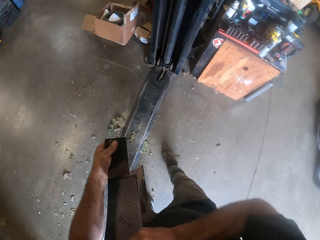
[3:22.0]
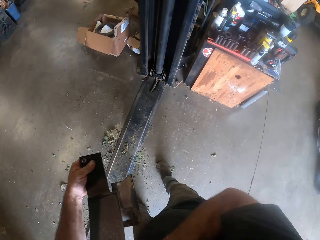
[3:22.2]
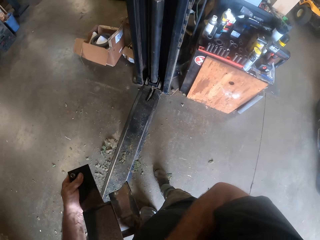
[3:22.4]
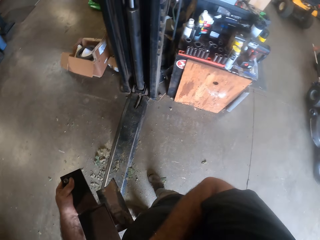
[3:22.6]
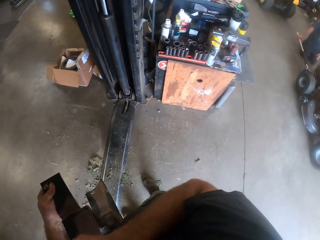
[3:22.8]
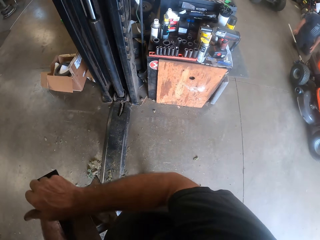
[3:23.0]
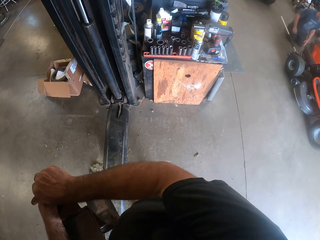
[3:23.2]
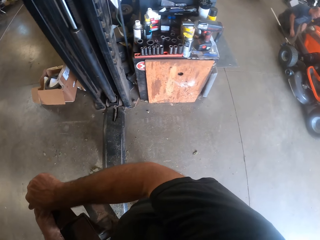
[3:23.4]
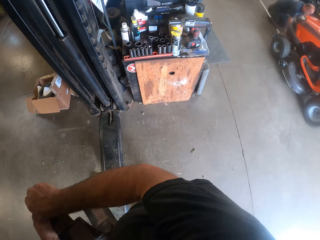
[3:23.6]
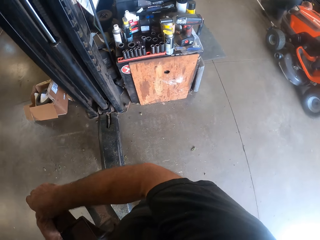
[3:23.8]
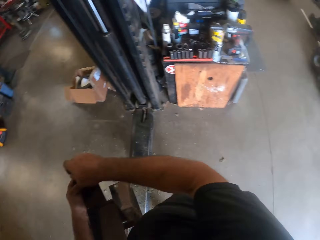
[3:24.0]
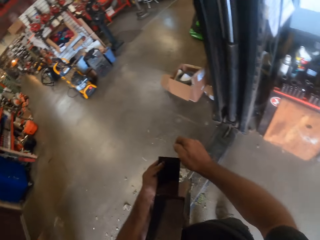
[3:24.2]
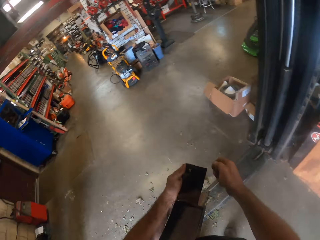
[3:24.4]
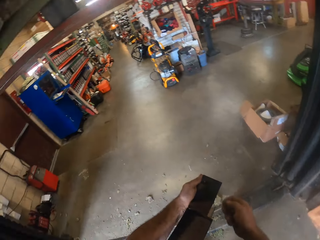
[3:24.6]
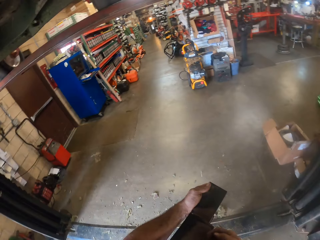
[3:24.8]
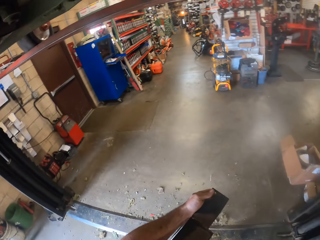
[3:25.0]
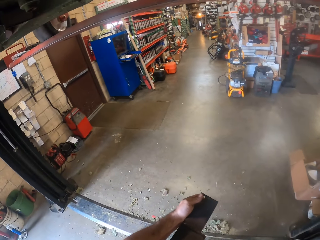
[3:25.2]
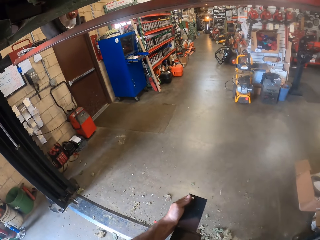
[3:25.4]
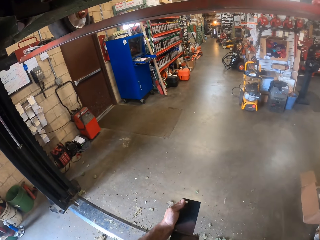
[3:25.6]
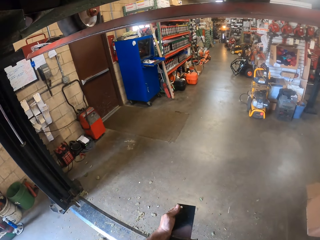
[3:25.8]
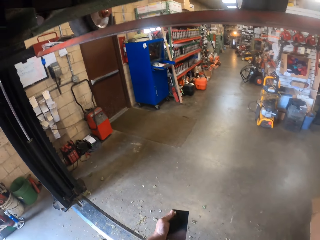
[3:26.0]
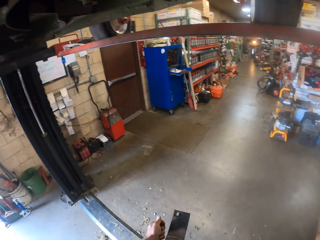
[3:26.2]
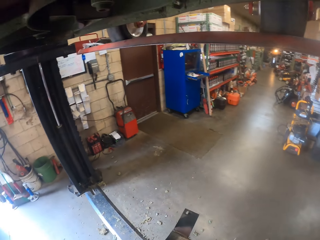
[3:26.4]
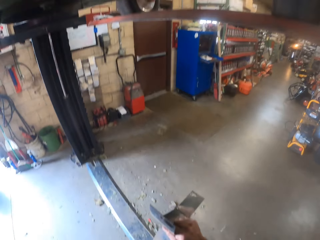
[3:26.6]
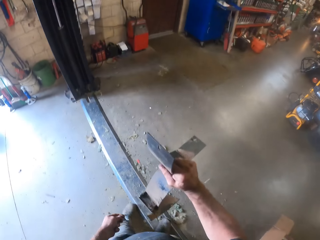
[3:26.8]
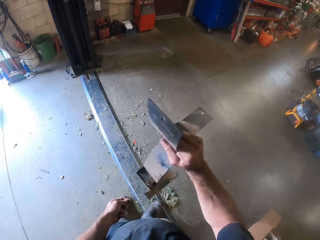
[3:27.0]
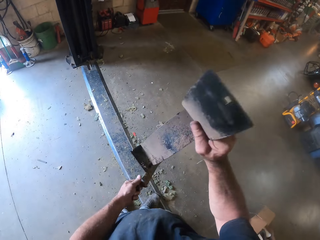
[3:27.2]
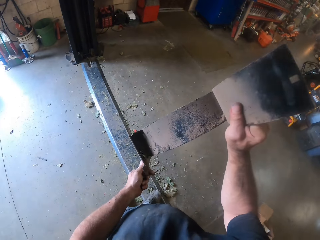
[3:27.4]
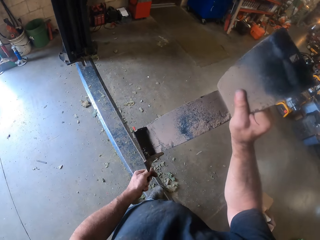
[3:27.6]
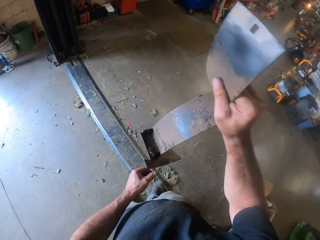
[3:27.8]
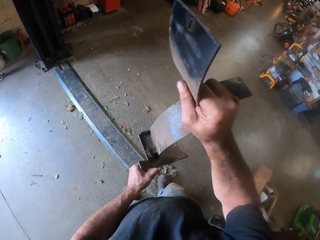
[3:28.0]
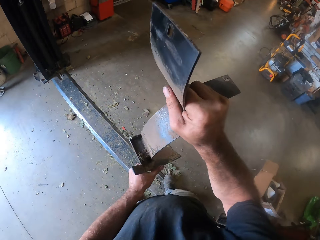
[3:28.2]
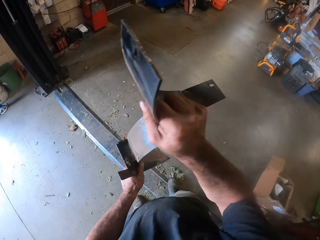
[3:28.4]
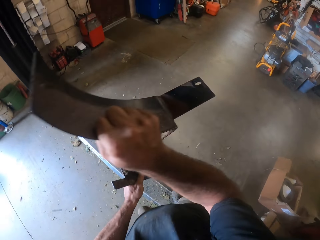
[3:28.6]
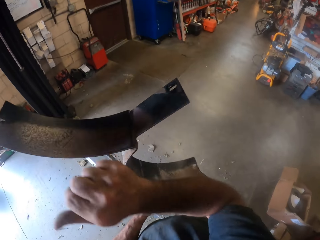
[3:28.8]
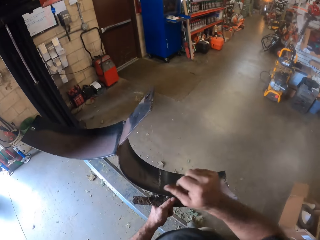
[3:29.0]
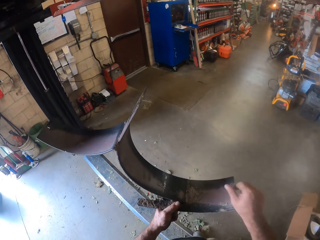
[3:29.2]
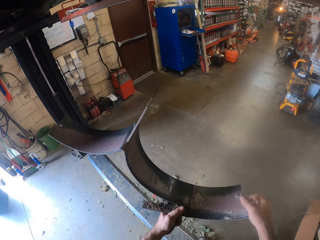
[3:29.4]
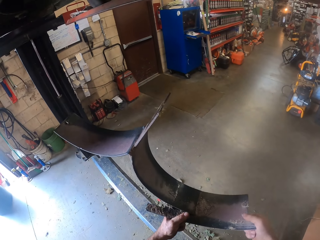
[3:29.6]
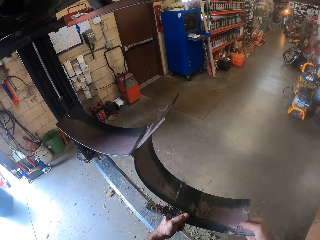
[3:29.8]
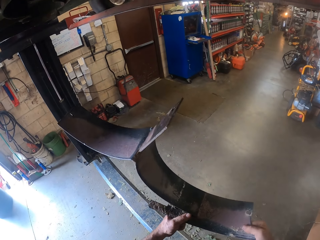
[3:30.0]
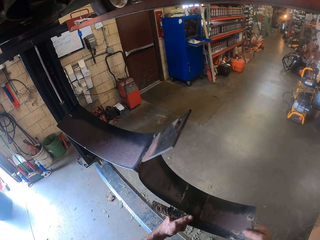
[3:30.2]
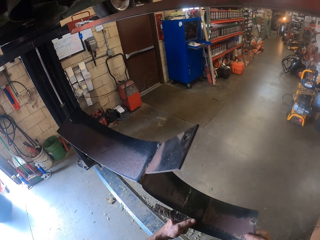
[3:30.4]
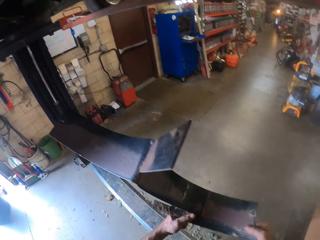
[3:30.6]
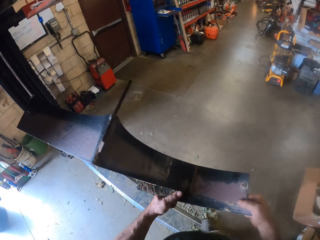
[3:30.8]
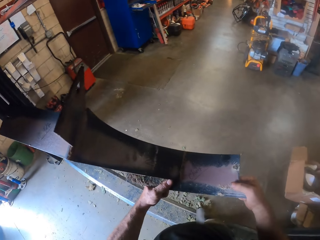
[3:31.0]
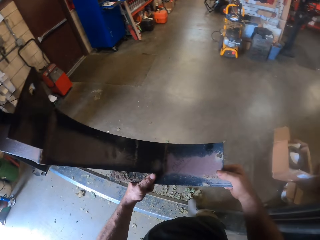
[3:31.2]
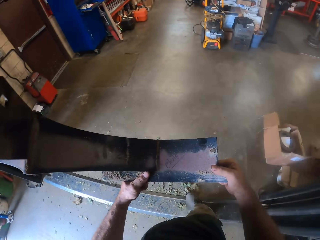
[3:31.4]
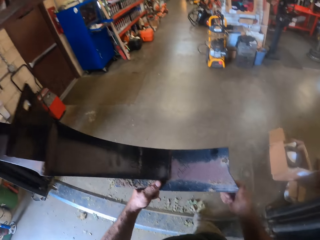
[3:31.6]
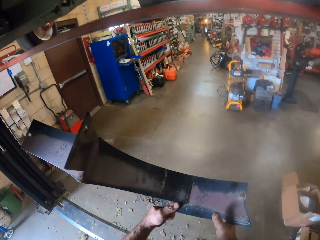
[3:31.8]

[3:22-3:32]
The camera wearer turns the part with both hands. He removes a bolt from the part with his right hand. He loosens a nut from the spare. He lifts the spare. He turns the part with both hands.

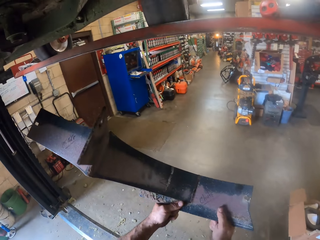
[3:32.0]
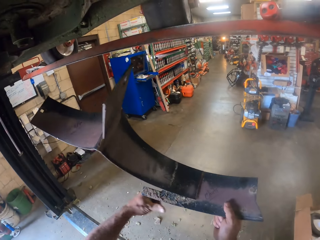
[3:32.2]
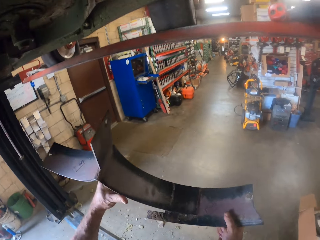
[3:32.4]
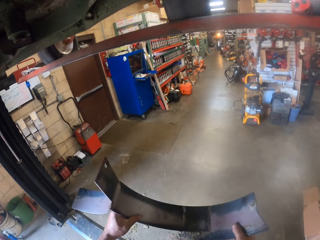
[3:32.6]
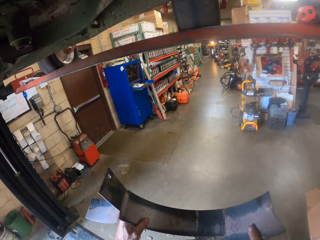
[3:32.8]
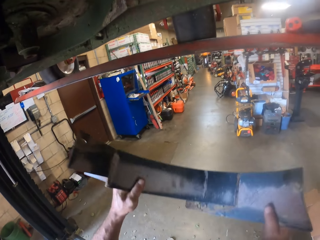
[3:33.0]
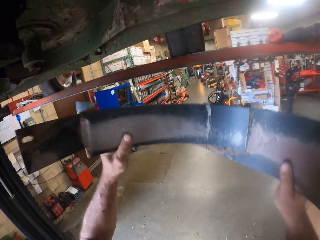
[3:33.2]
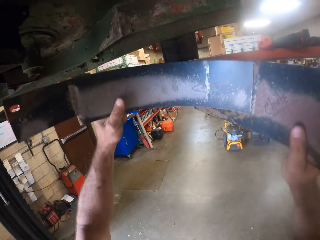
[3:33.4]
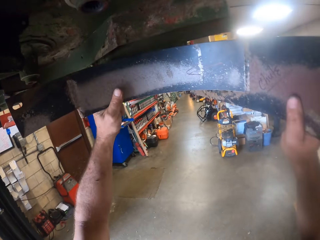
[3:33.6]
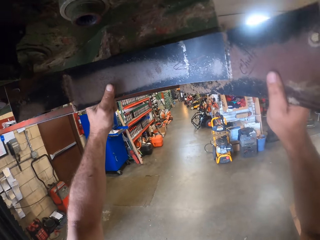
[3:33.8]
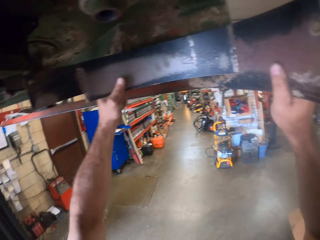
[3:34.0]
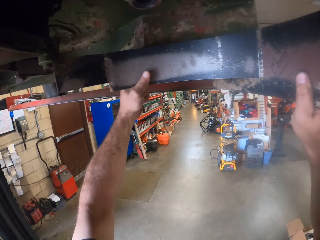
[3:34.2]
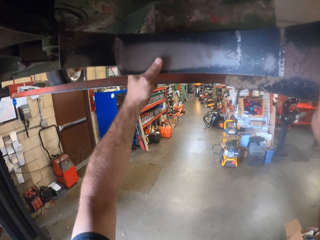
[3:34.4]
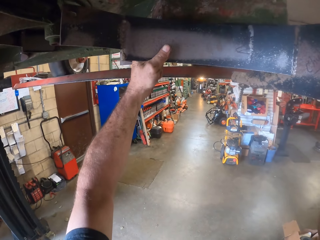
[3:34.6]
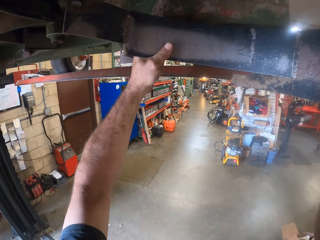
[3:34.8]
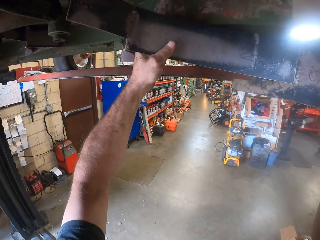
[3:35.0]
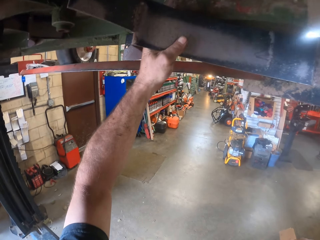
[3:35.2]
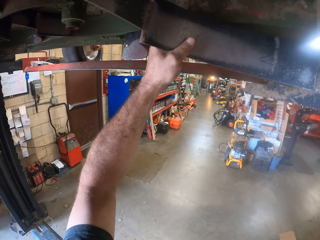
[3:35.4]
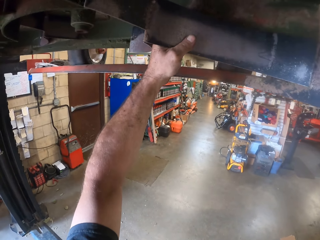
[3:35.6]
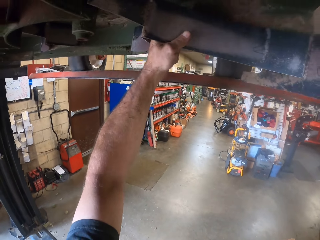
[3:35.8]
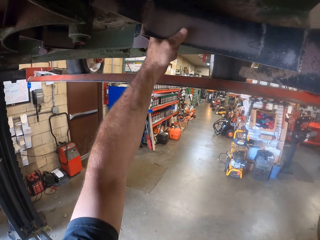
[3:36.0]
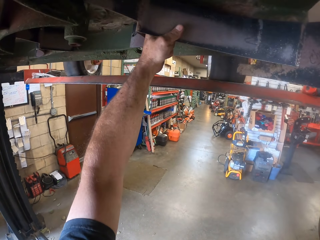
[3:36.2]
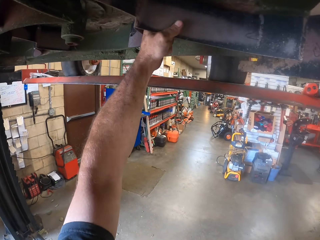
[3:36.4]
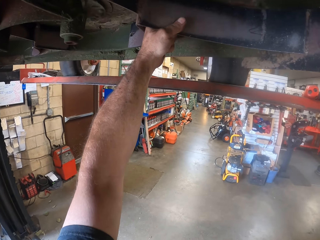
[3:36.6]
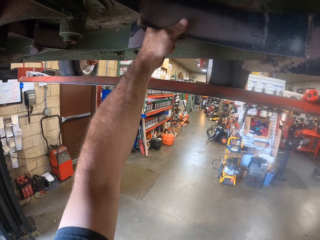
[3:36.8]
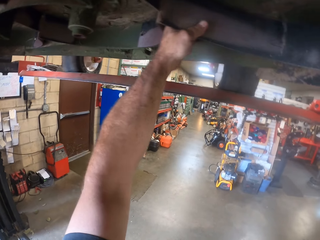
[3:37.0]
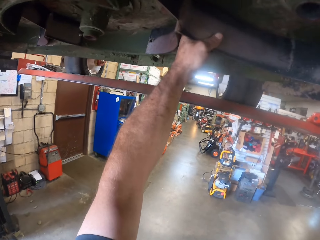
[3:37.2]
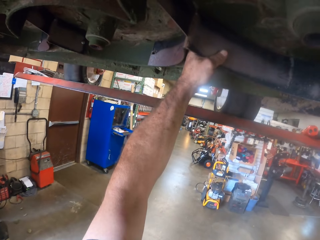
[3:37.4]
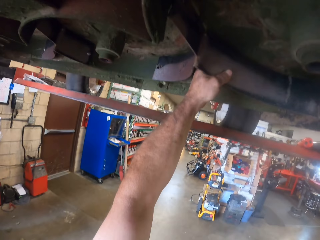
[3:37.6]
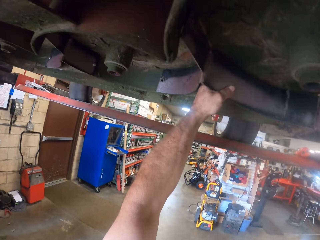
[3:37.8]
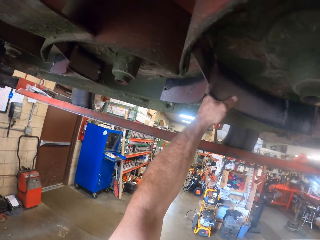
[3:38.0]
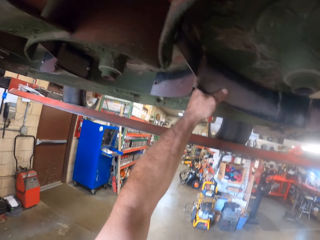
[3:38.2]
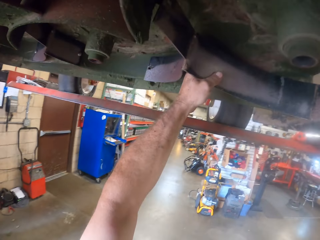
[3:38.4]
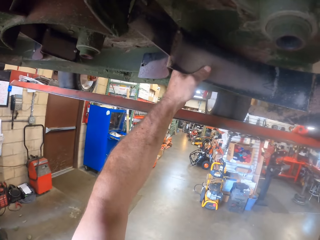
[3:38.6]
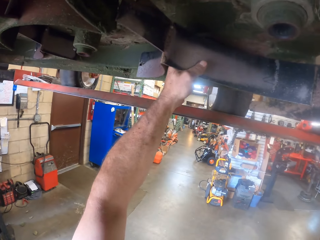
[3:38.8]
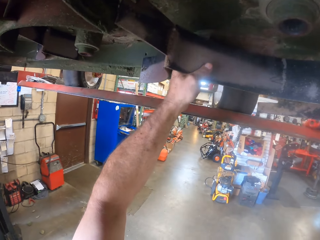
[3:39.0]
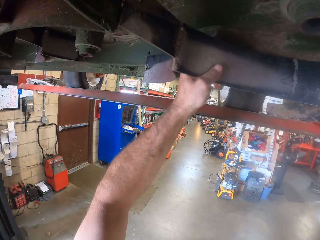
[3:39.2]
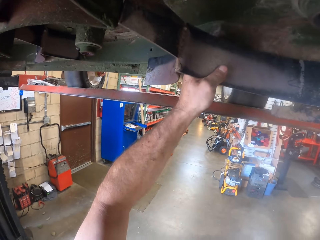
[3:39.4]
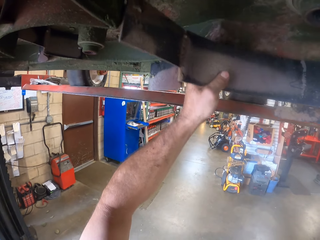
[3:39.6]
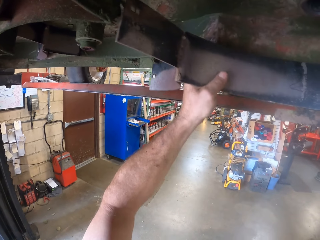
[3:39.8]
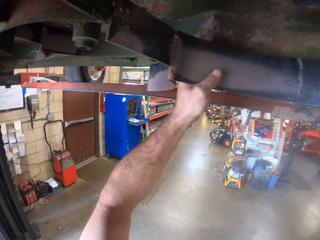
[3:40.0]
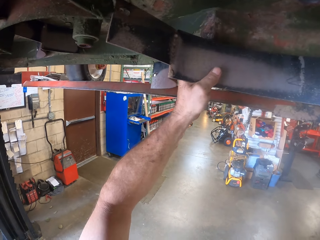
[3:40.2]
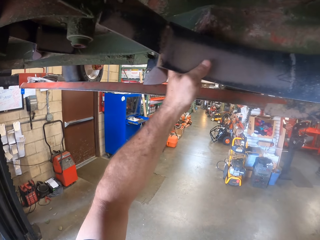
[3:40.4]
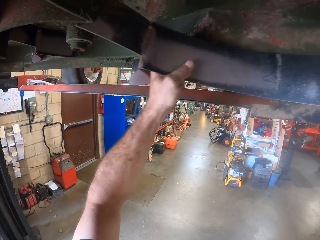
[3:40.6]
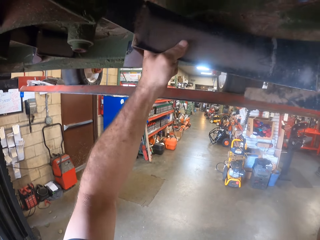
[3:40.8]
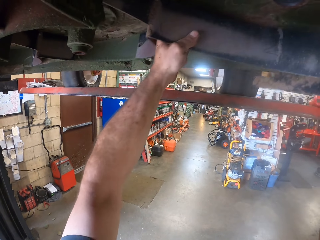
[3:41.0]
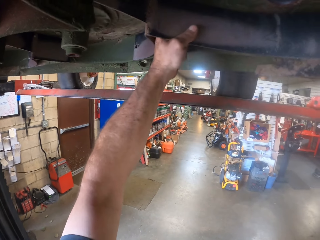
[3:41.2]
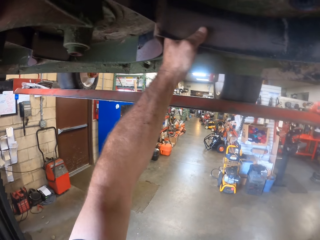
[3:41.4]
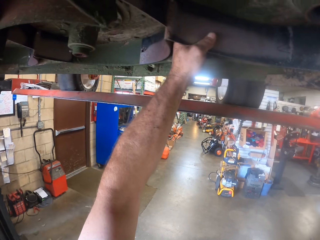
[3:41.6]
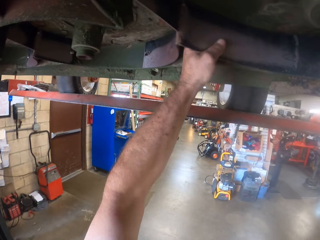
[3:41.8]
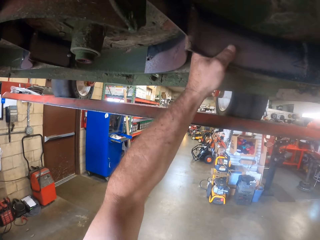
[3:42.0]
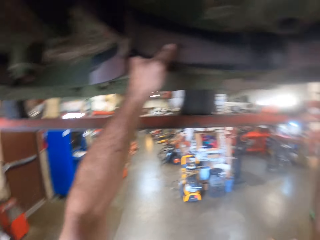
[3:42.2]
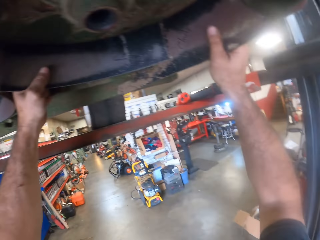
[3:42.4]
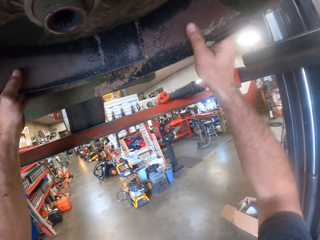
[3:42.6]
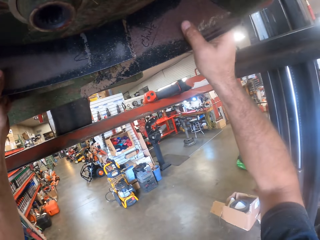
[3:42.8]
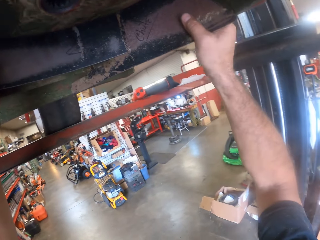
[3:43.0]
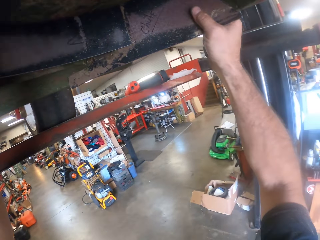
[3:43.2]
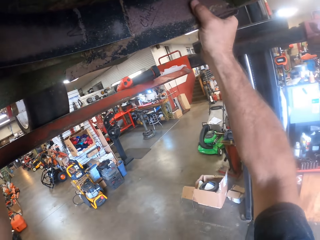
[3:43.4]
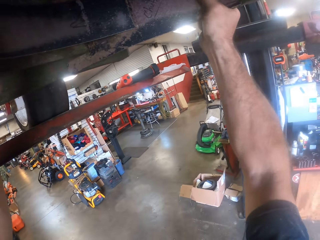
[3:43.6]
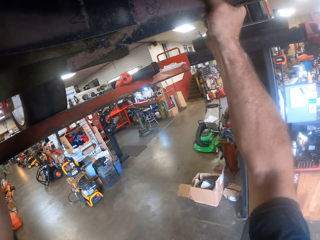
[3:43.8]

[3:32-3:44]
The camera wearer lifts the spare below the car. He fixes the part with both hands underneath the lawn mower.
